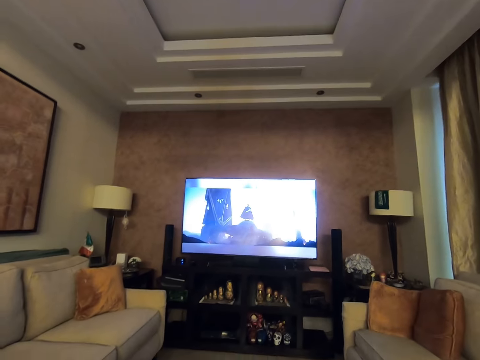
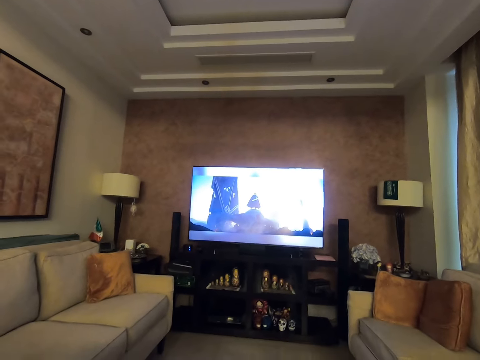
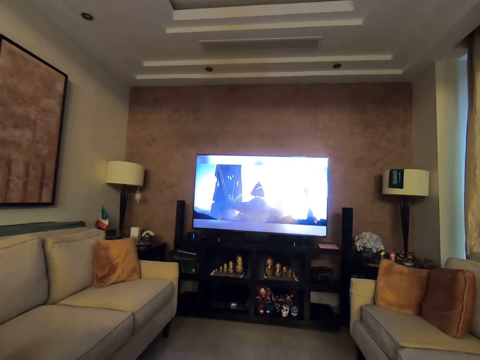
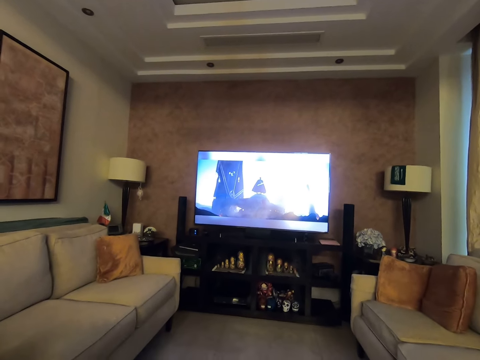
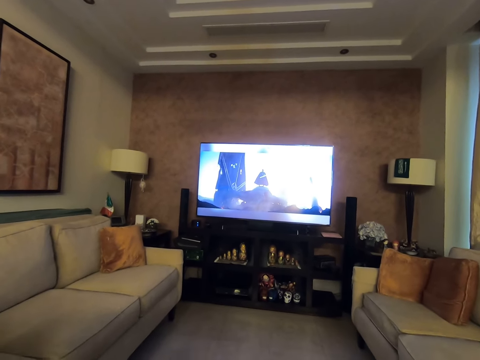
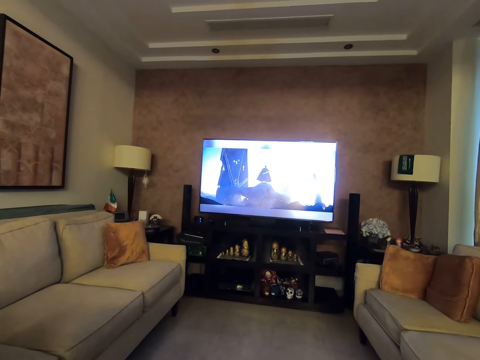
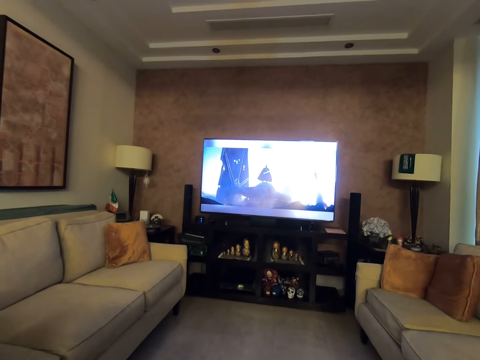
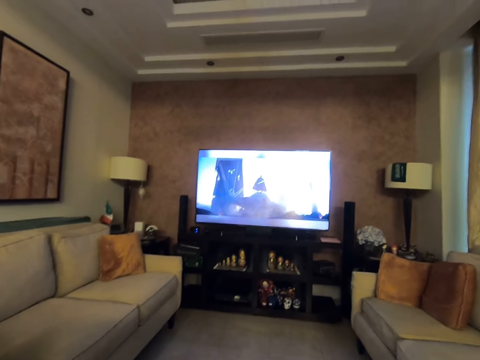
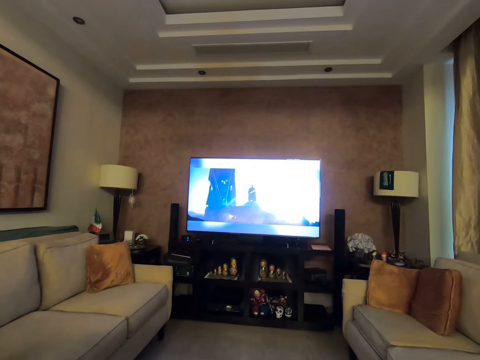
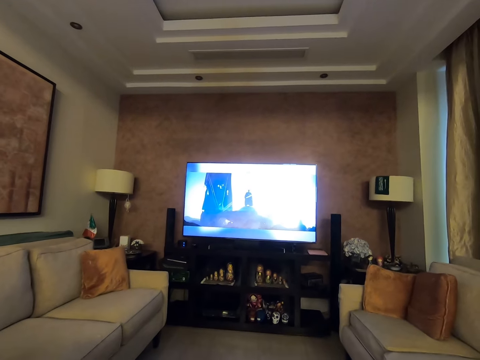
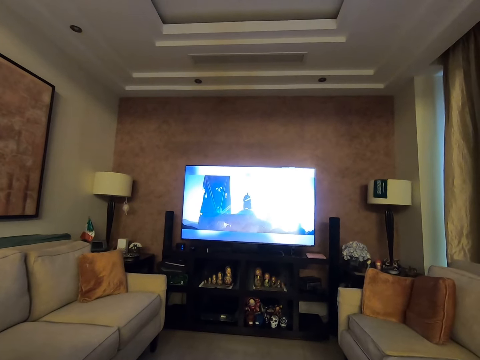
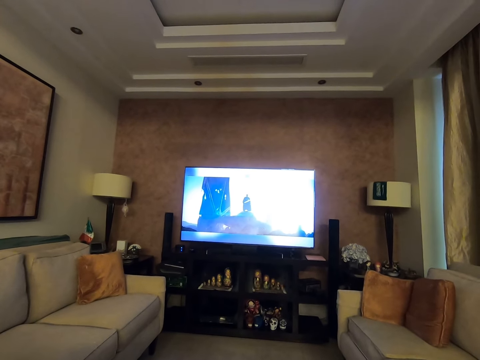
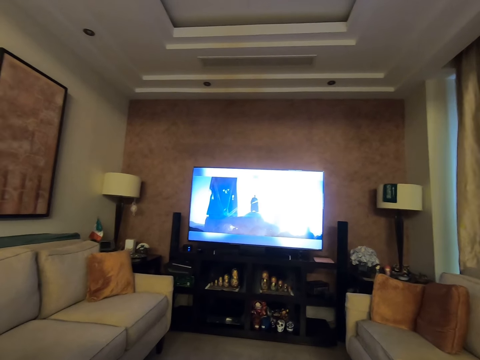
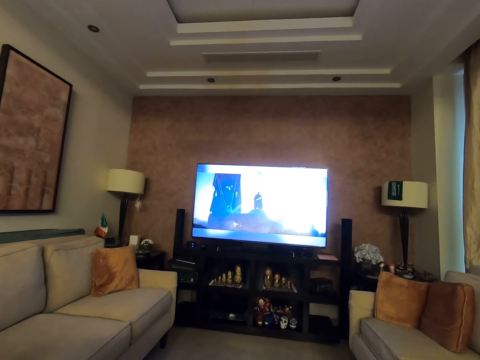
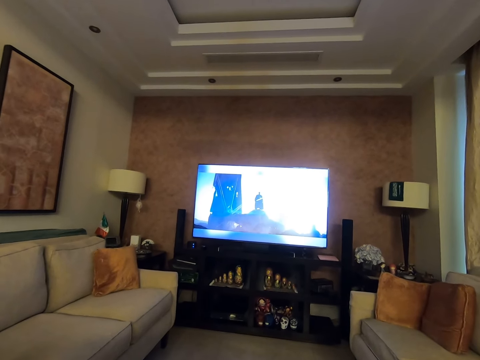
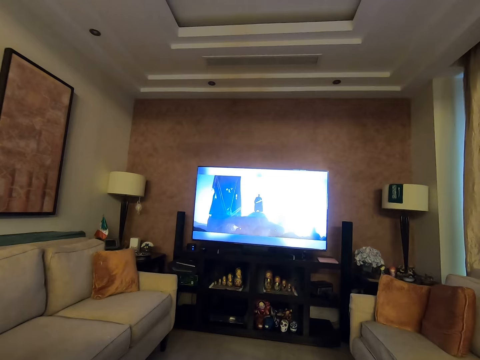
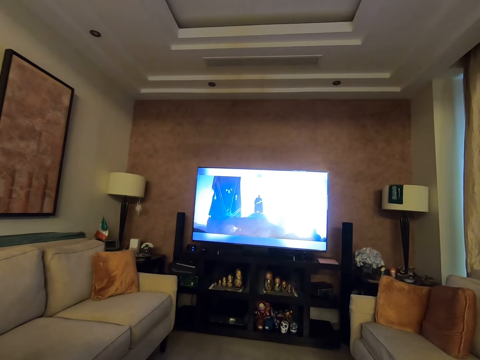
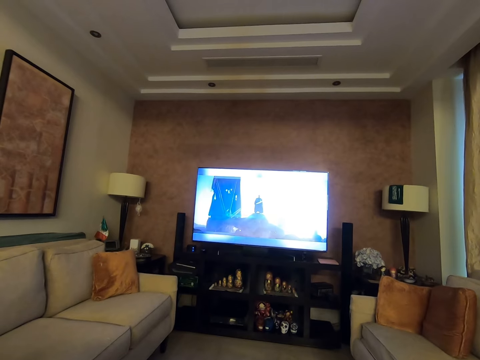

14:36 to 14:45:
The camera wearer looks around the room. They watch television.

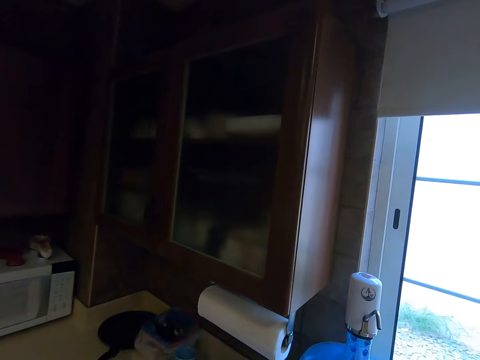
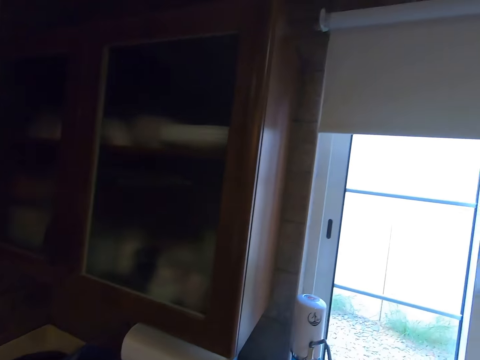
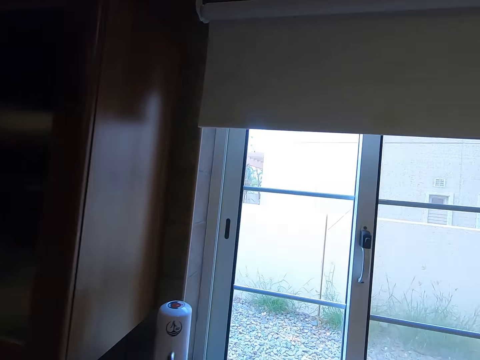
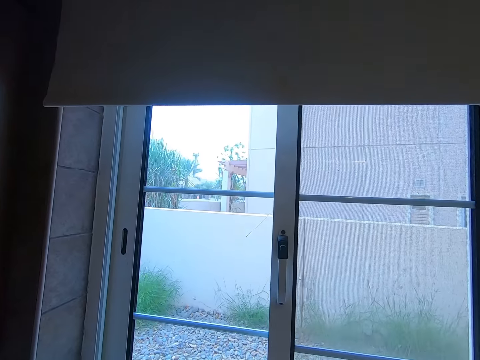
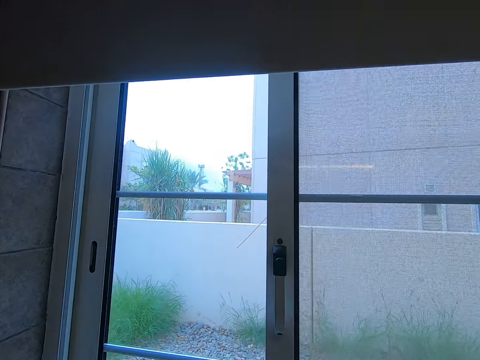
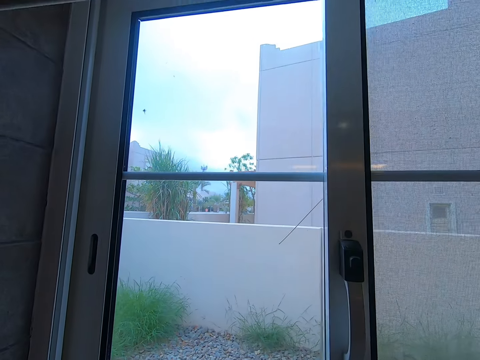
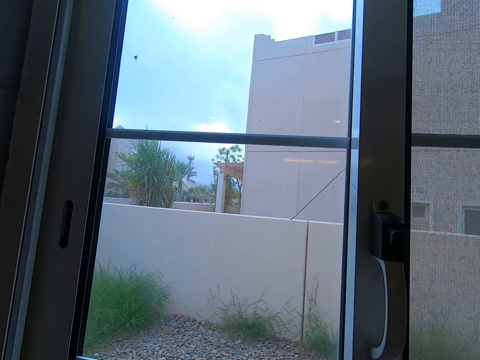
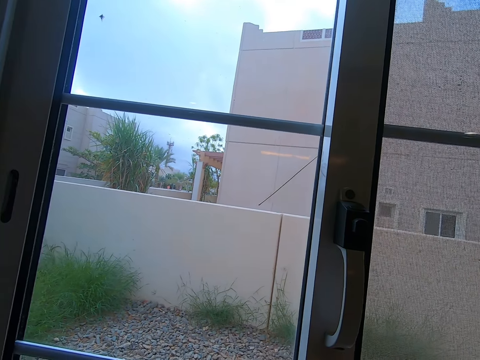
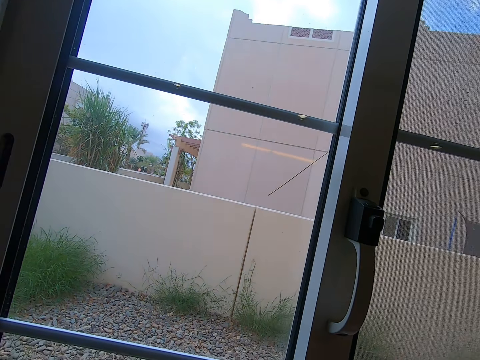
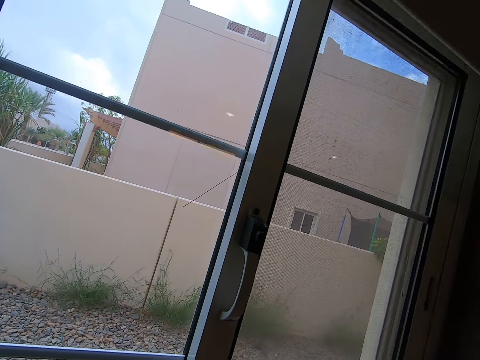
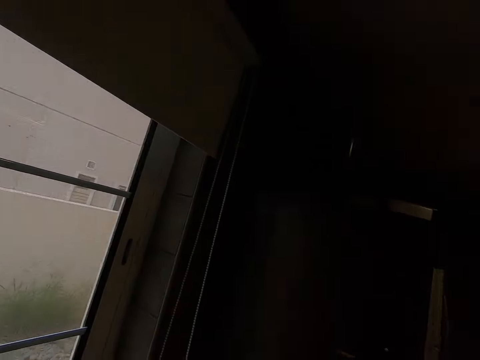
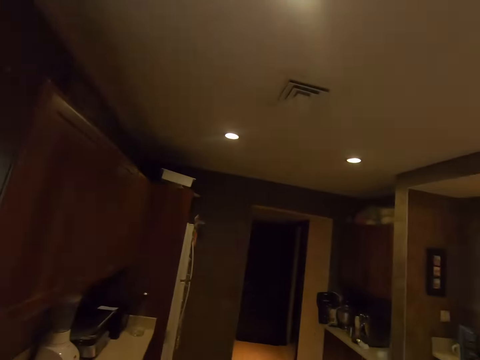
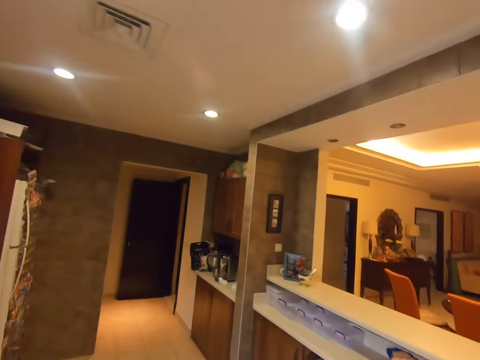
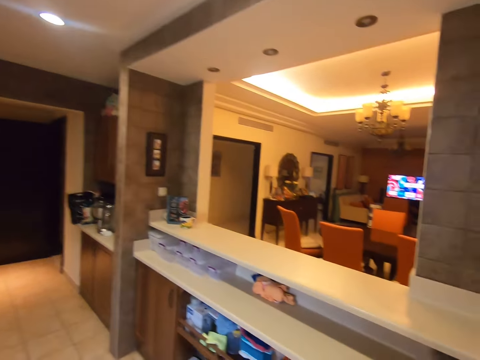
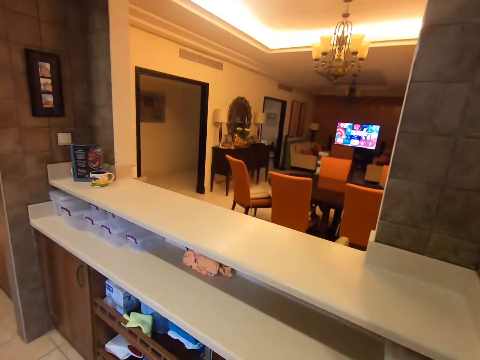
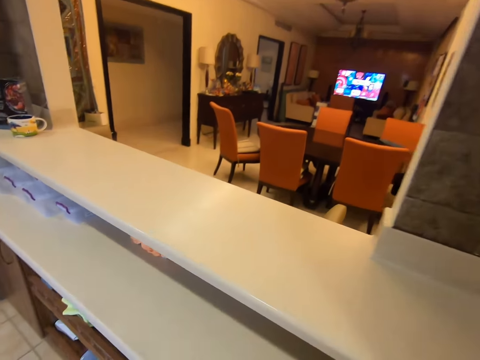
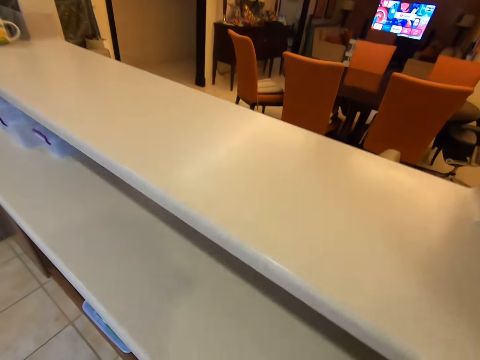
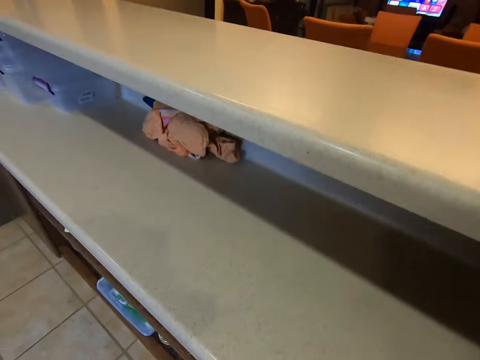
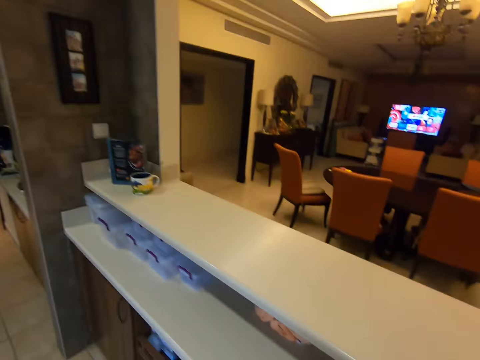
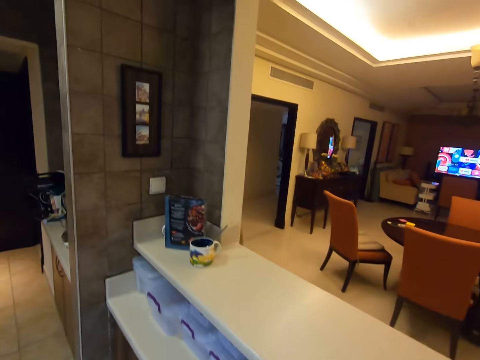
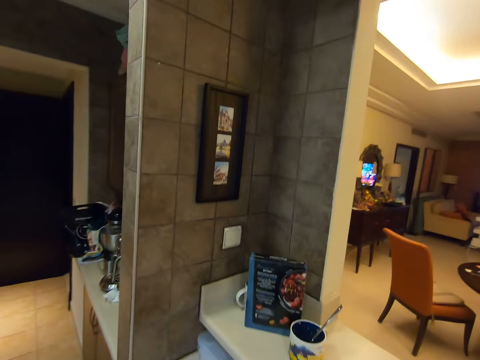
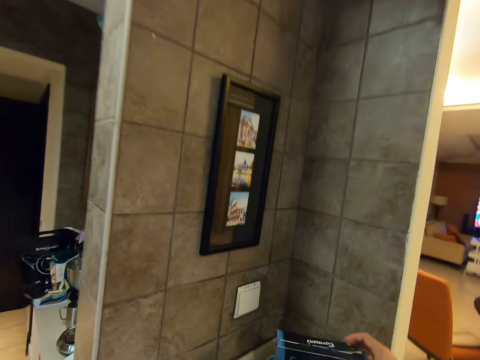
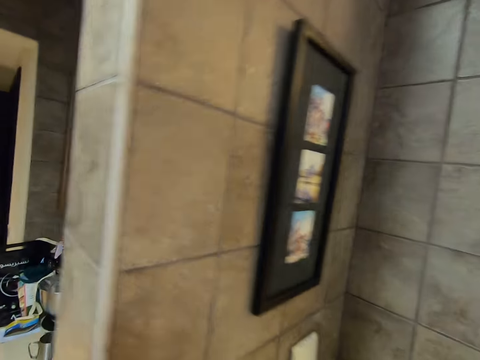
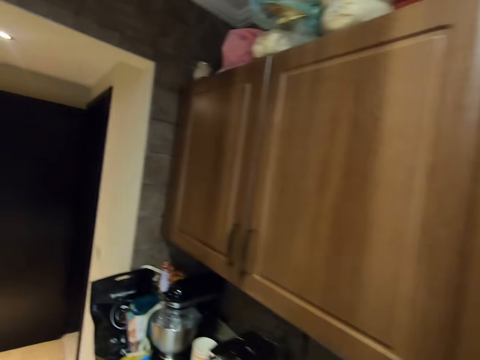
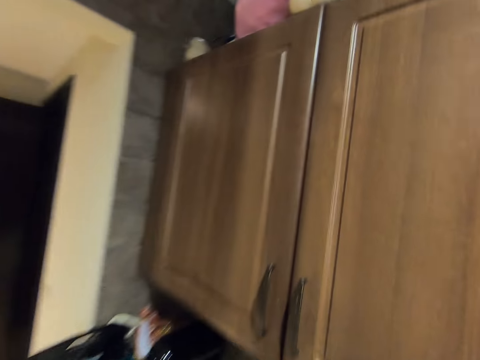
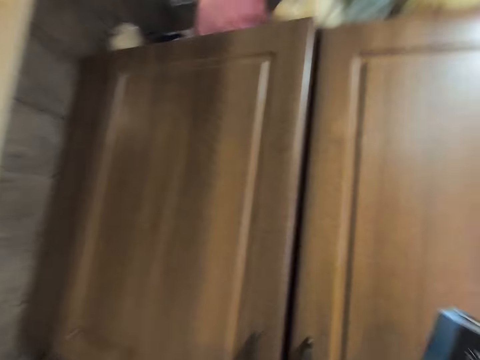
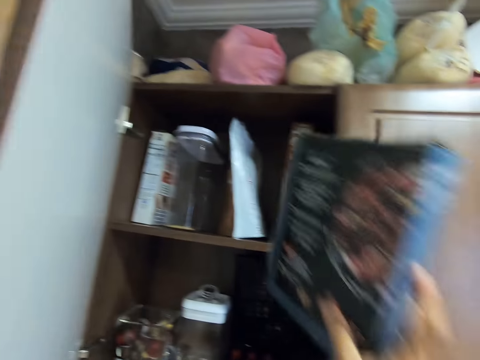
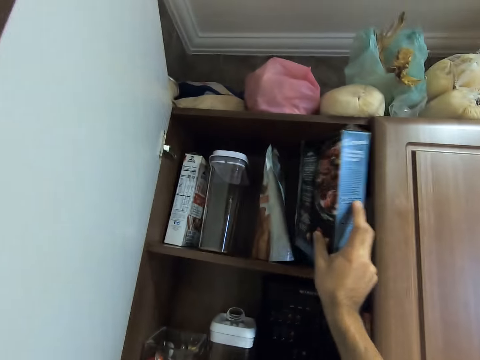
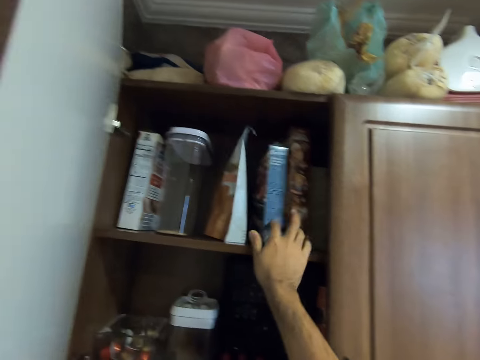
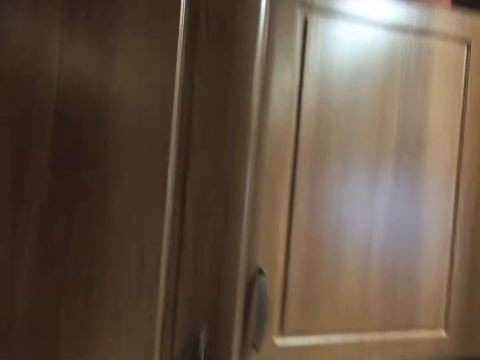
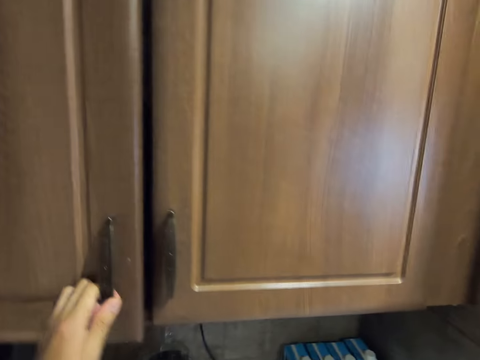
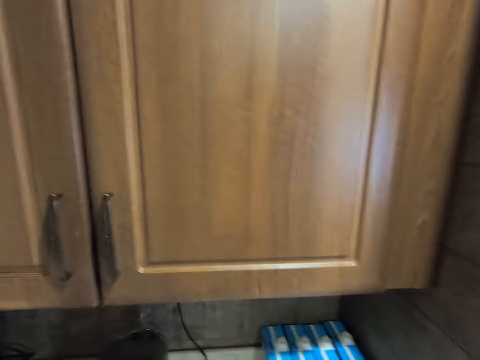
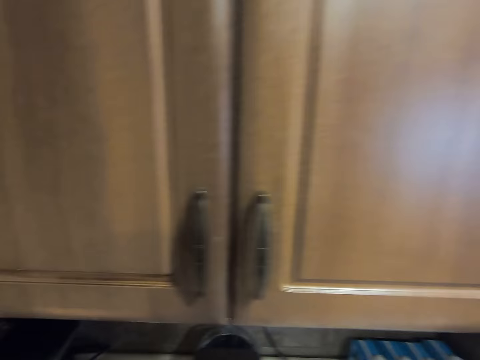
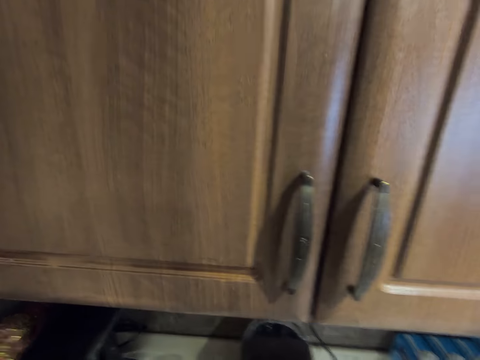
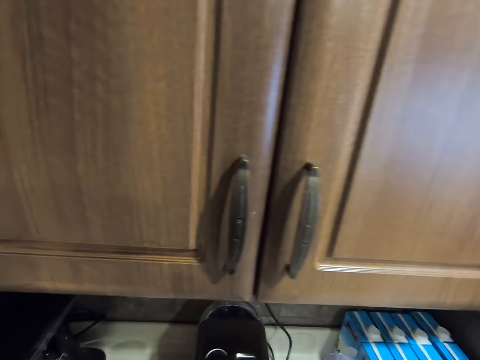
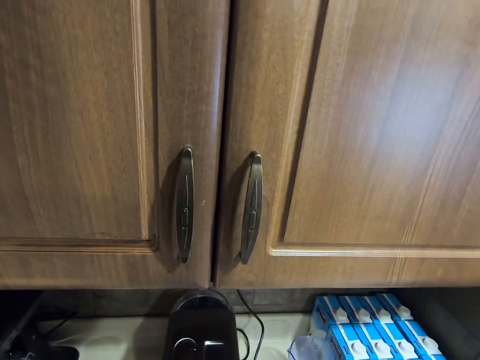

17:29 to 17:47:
The camera wearer puts something on the sink. They look through the window and turn back. They pick up something in the drawer. They walk around the house. They open the wardrobe or drawer. They place a book or box in the wardrobe or drawer. They close the wardrobe.
